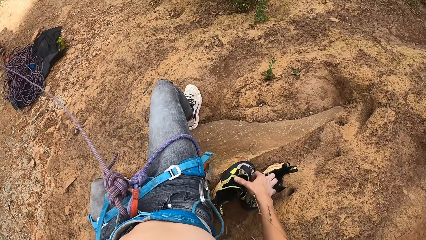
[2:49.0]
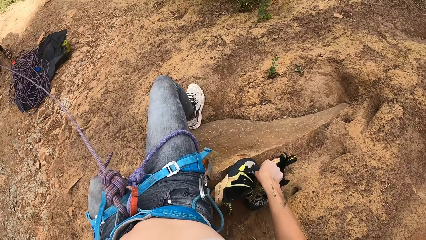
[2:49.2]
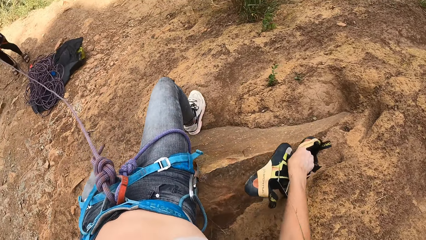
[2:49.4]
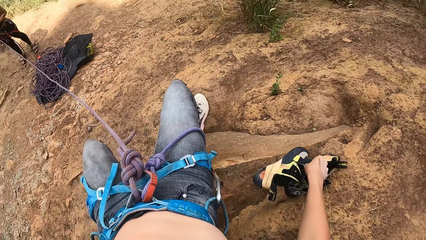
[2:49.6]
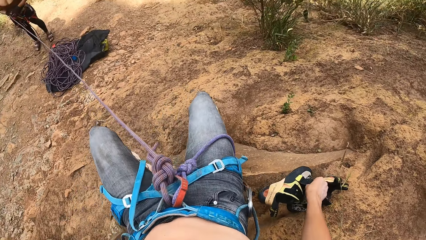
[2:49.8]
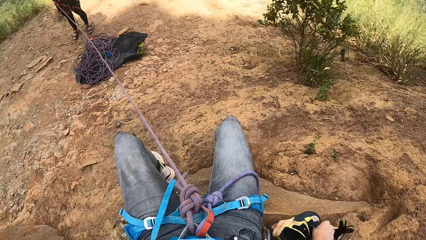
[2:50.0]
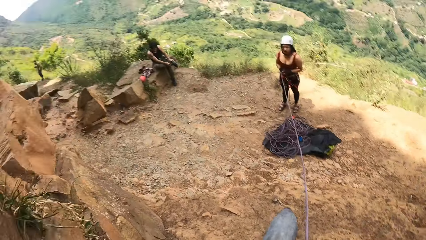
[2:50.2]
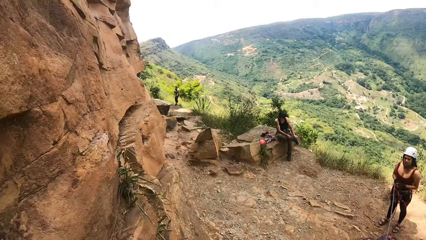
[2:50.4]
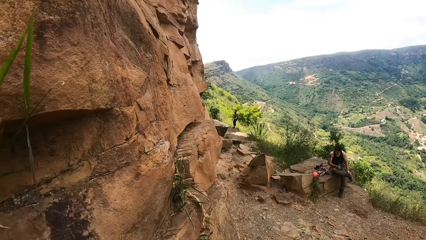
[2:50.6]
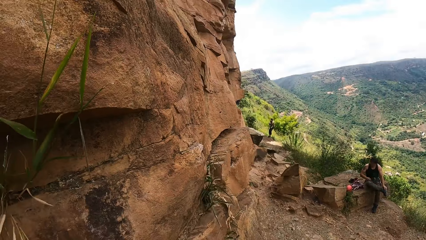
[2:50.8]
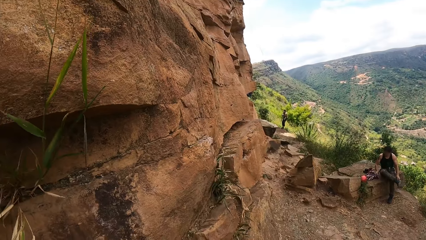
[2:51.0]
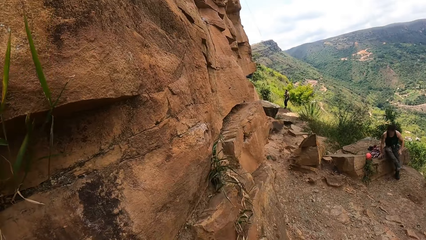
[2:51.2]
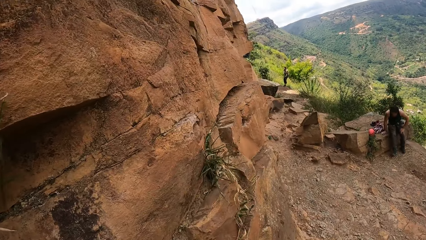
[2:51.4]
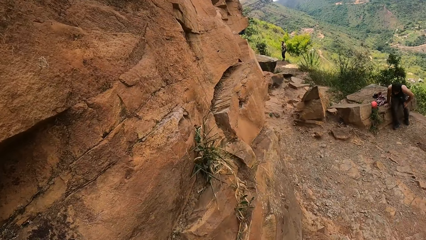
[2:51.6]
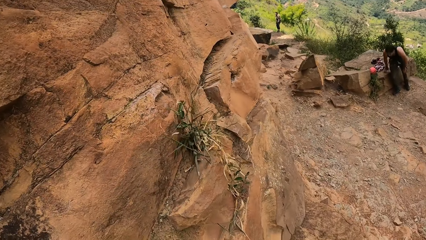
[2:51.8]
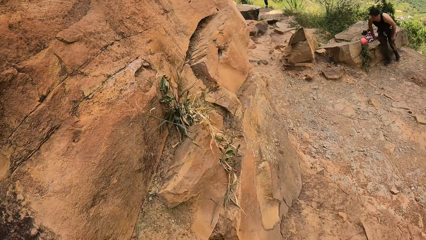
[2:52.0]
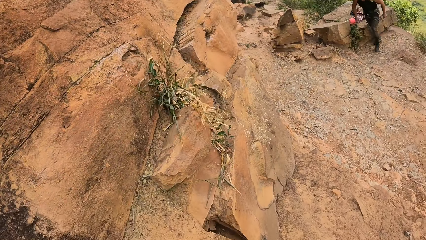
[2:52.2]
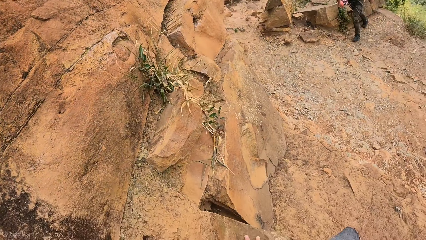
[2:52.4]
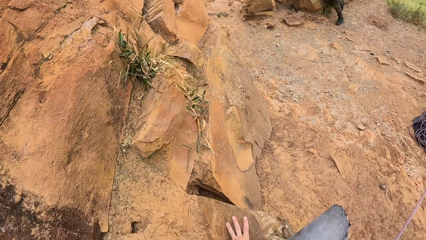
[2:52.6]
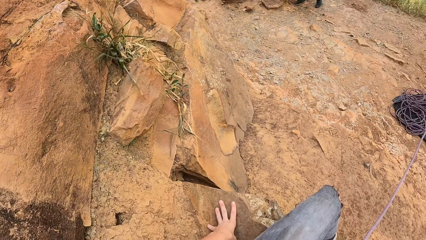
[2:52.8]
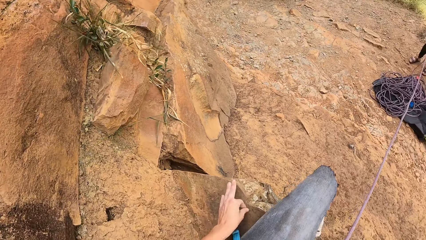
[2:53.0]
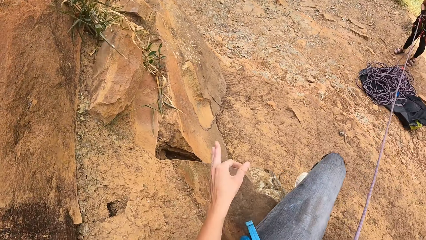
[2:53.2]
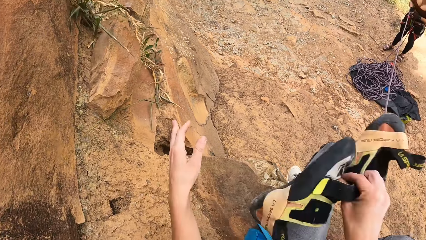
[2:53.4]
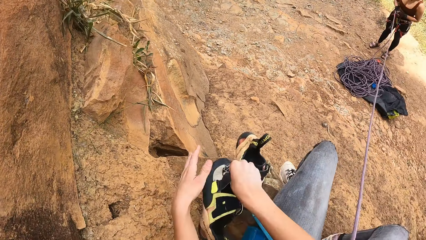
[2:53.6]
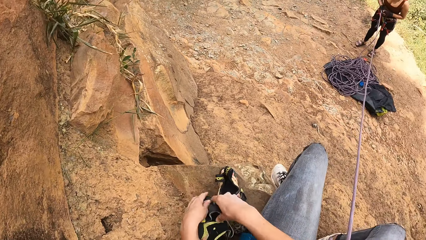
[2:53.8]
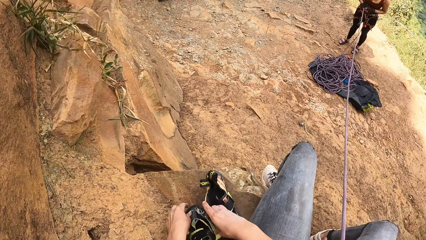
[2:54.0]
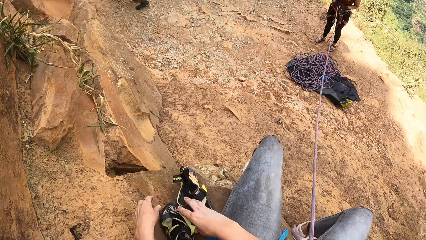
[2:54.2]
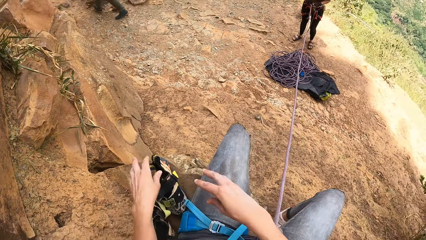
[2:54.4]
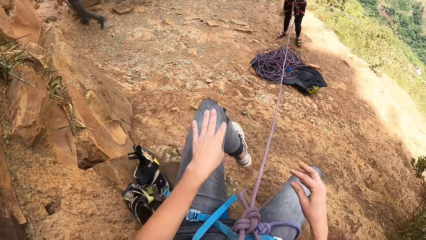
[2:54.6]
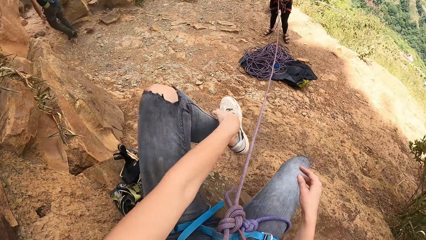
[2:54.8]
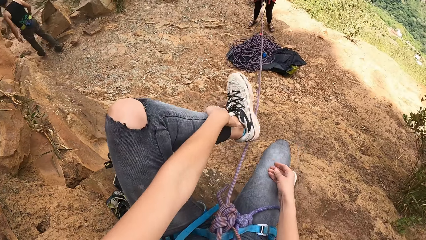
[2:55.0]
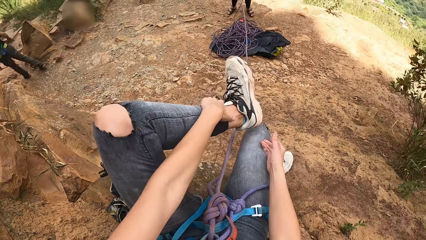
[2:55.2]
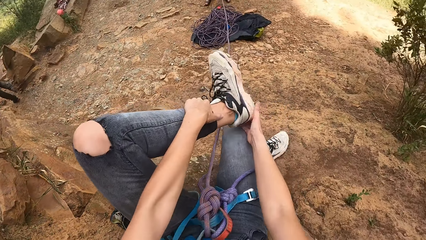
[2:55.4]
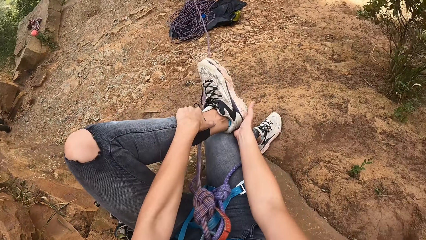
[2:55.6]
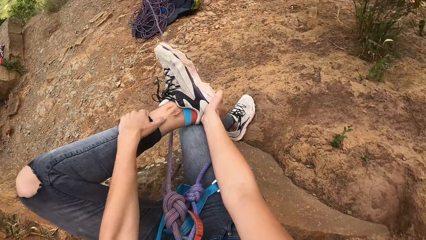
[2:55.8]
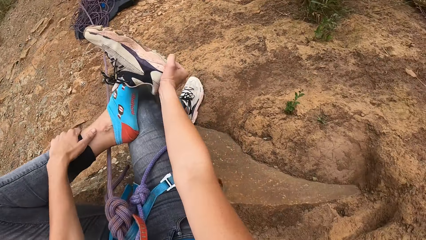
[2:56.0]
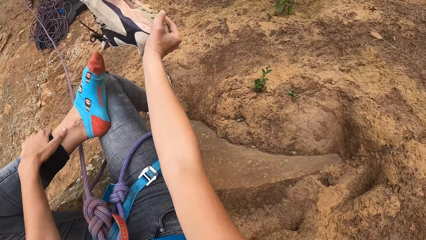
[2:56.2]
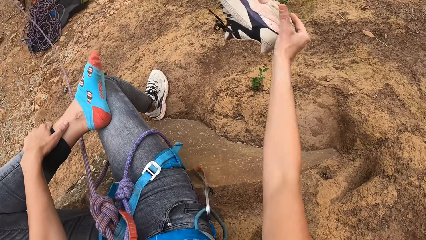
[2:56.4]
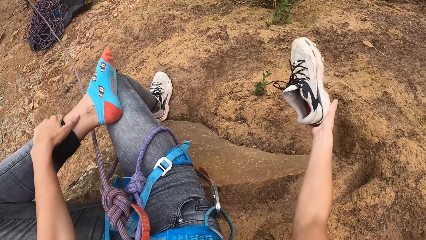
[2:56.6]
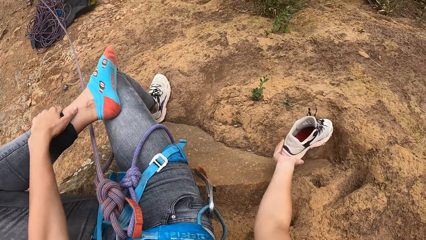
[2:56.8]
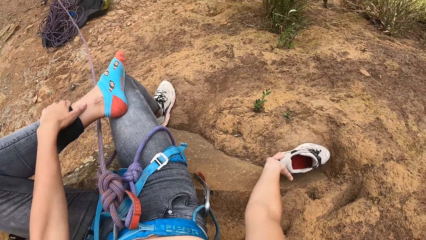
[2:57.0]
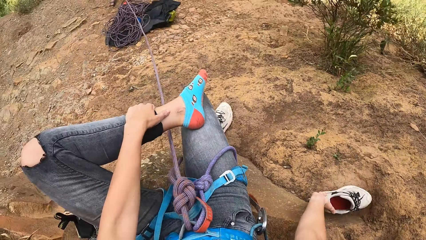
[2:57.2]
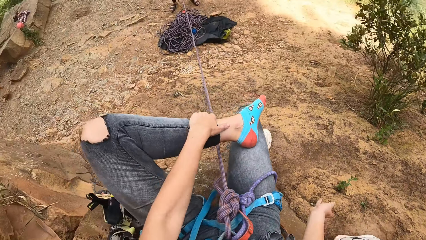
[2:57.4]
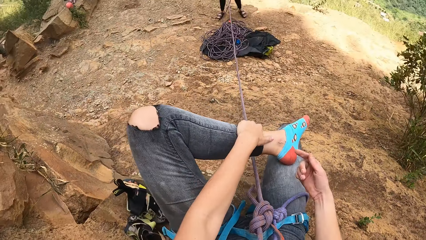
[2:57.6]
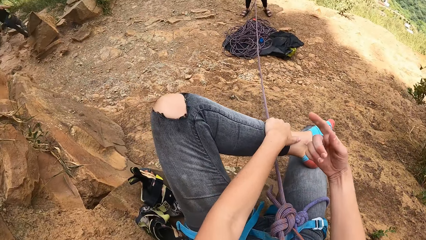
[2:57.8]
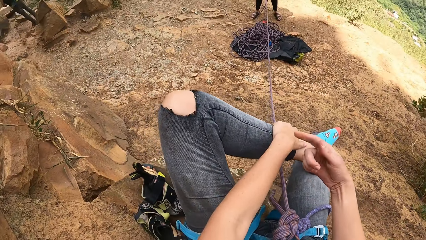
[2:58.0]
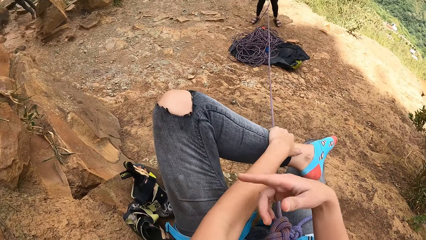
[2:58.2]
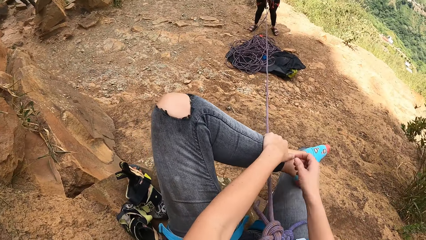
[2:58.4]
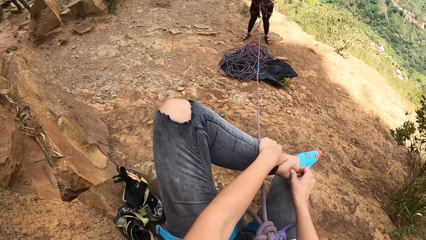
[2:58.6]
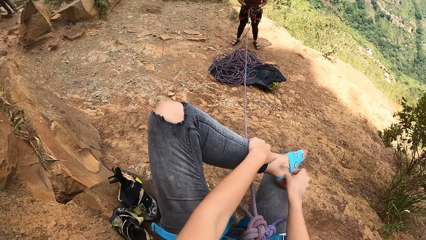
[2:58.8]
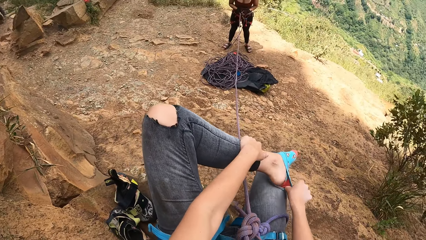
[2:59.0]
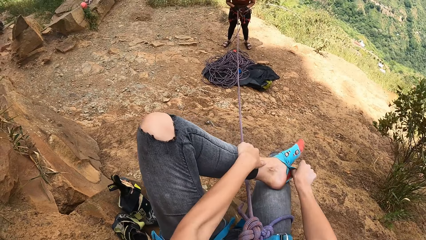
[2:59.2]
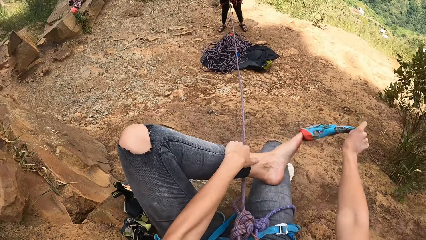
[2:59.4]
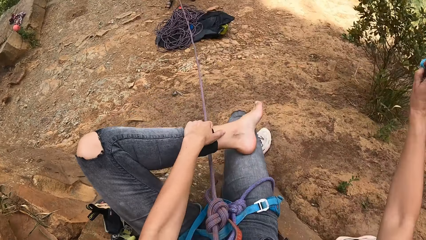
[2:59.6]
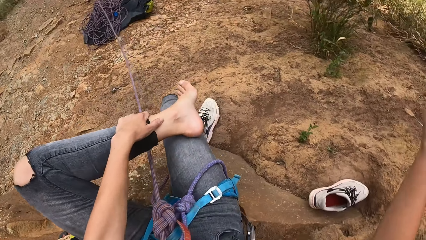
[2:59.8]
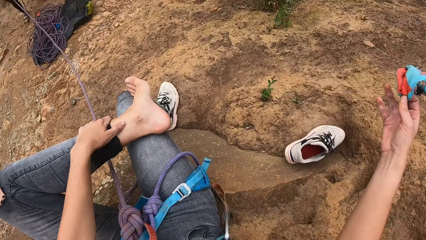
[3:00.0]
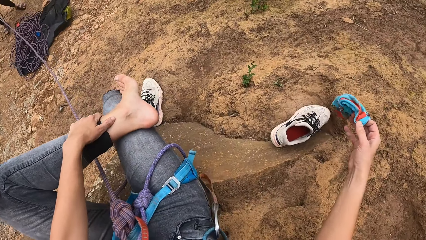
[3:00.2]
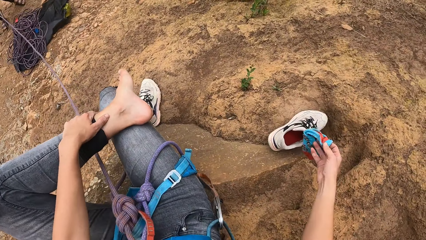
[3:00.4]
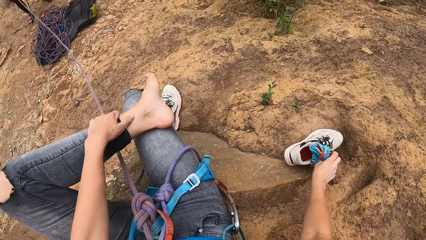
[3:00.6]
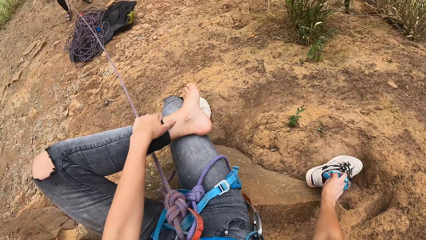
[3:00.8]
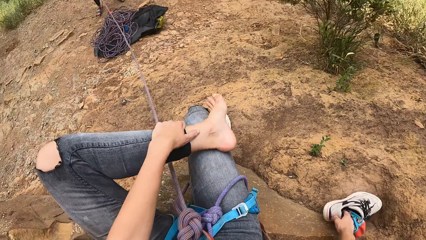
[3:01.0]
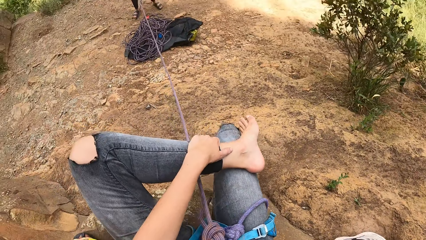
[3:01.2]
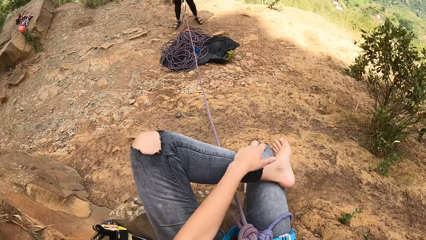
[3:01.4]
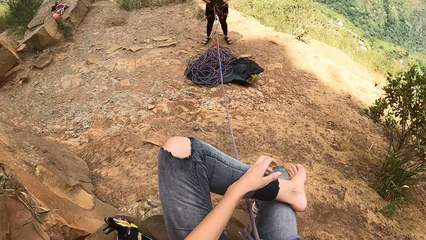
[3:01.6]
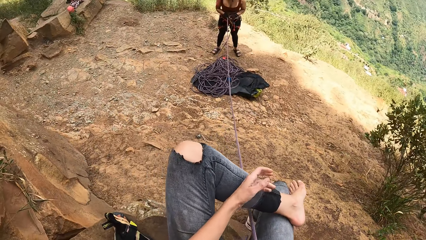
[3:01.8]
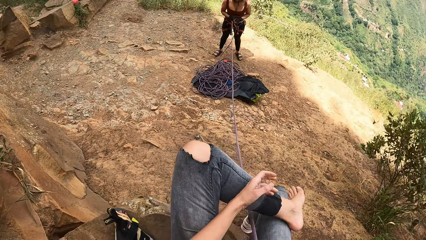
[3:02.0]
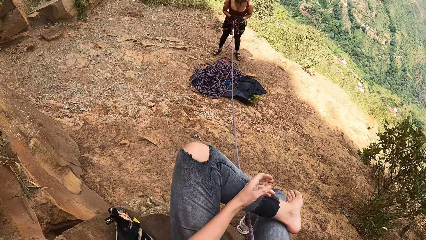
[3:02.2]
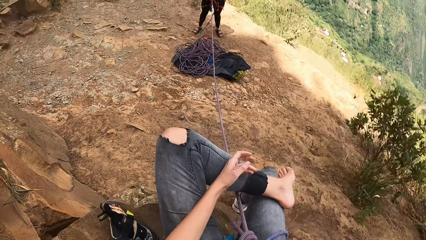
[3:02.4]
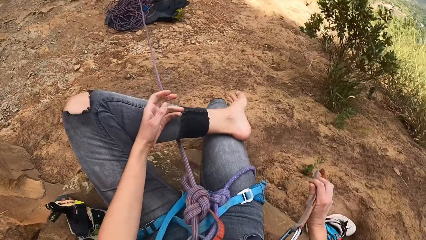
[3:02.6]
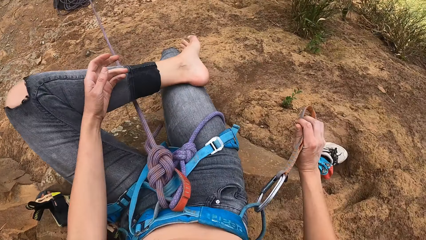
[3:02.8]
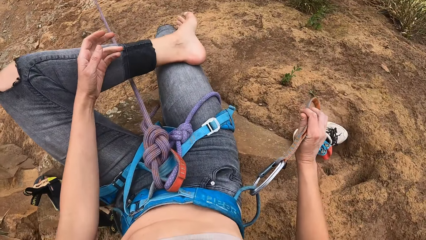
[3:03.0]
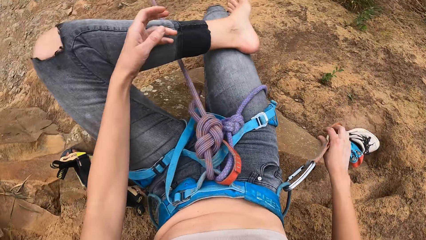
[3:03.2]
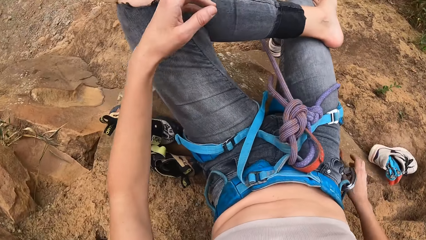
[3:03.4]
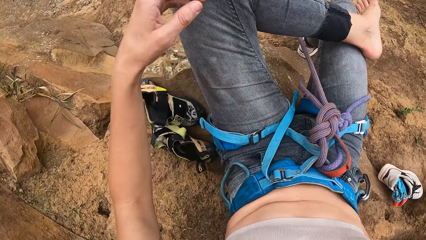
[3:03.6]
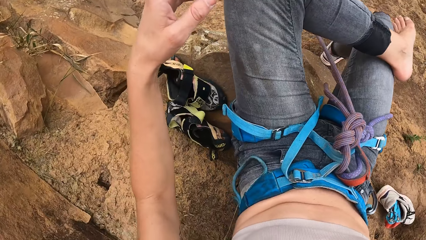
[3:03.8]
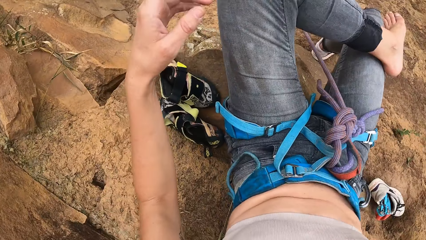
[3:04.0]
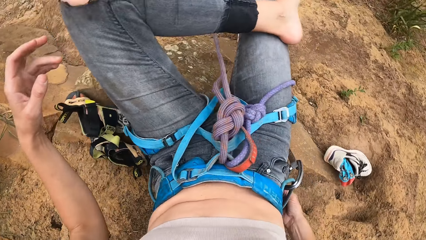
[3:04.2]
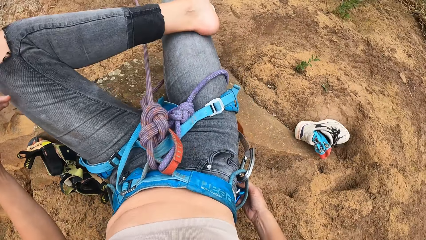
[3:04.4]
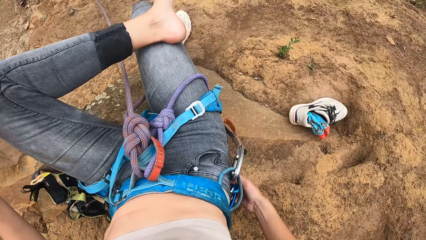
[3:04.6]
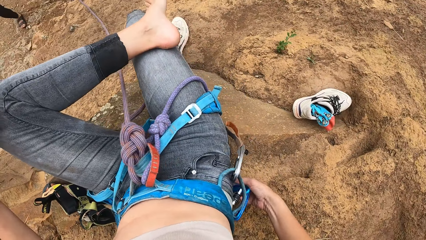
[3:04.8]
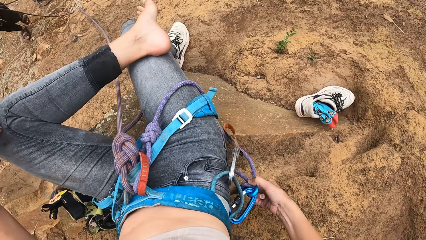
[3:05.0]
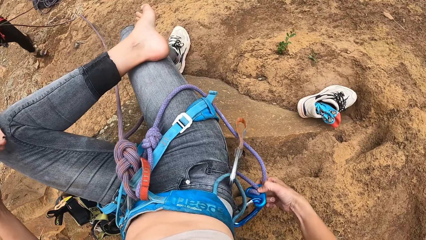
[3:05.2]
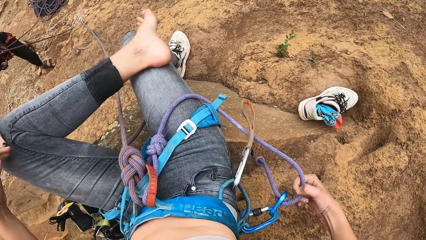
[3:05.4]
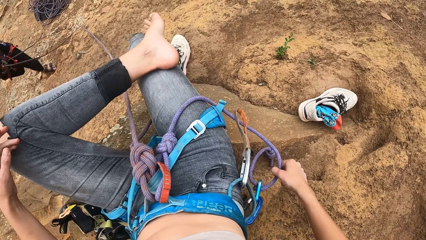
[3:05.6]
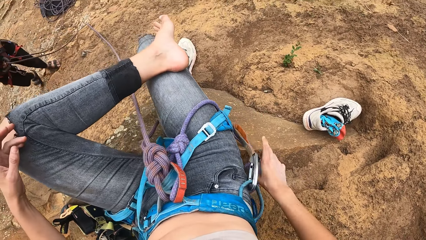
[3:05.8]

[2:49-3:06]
The camera wearer sits on the mountain. They look around the mountain. They remove the shoes. They put the shoes down. They talk with a woman. They remove the socks. They put the socks in the shoe. They look at the woman.
